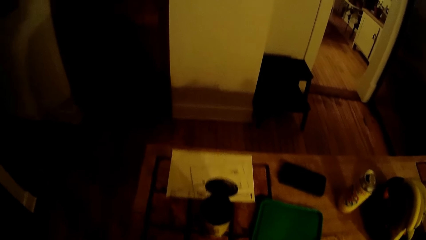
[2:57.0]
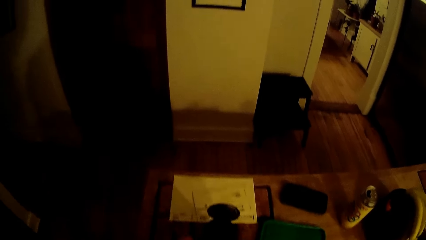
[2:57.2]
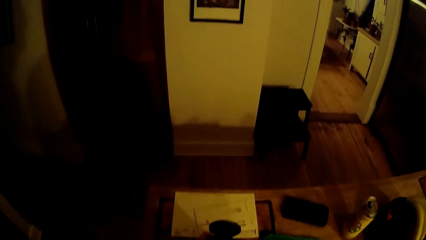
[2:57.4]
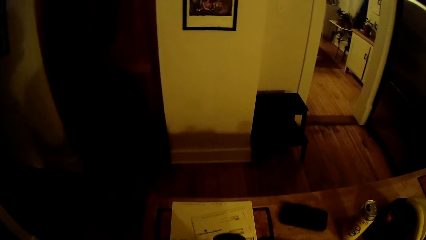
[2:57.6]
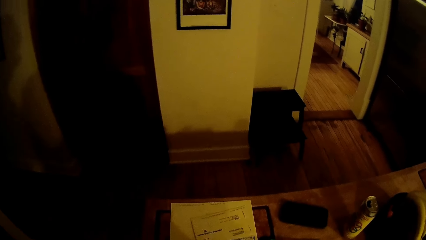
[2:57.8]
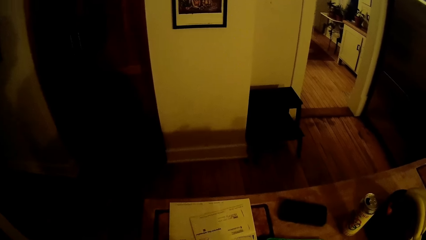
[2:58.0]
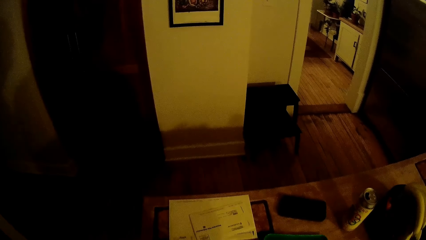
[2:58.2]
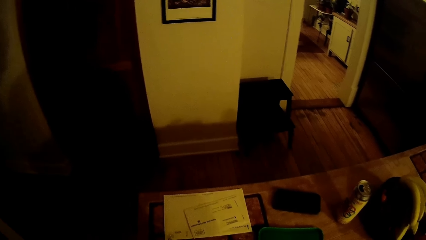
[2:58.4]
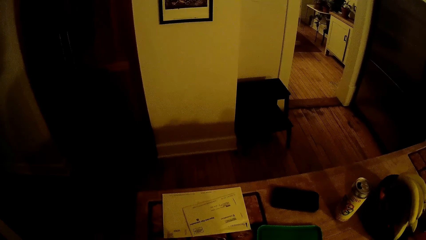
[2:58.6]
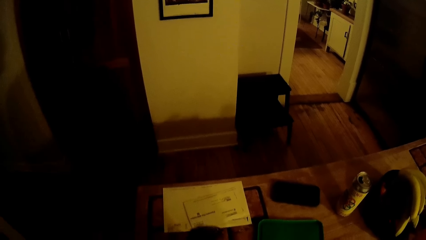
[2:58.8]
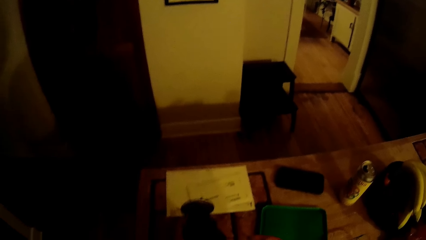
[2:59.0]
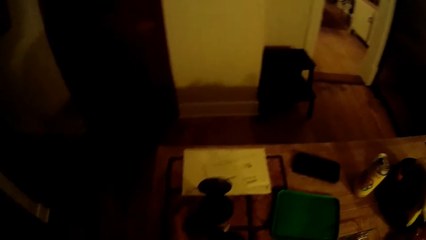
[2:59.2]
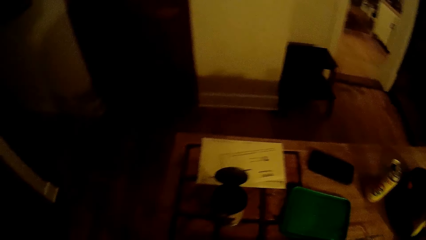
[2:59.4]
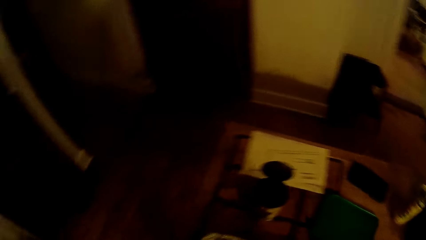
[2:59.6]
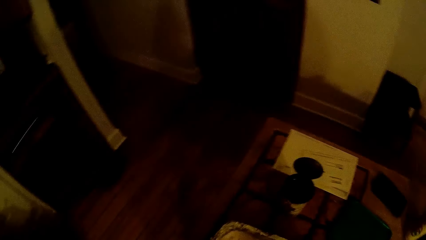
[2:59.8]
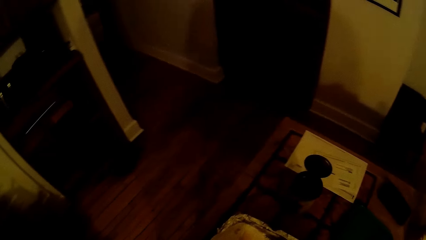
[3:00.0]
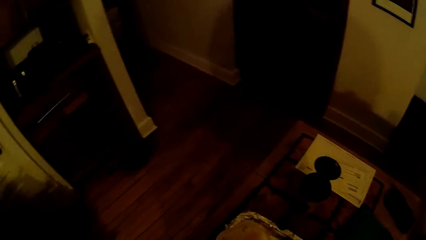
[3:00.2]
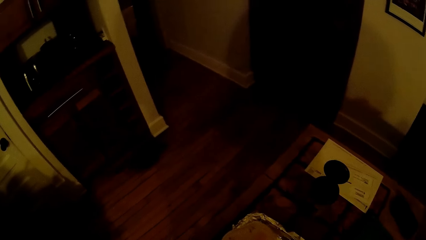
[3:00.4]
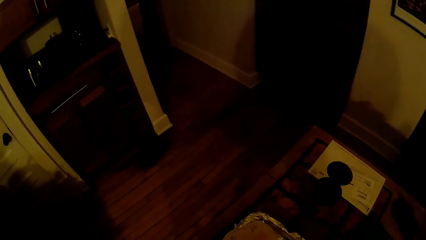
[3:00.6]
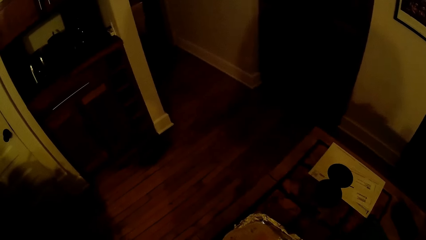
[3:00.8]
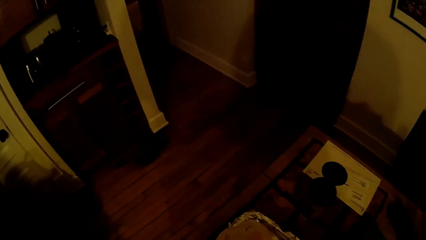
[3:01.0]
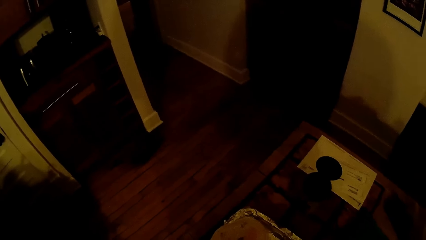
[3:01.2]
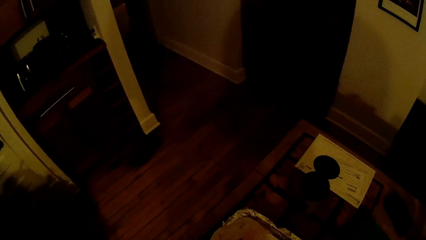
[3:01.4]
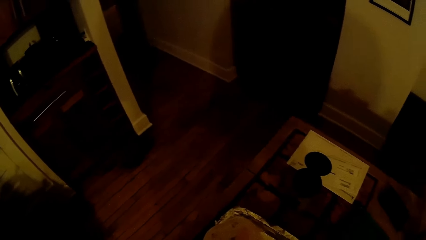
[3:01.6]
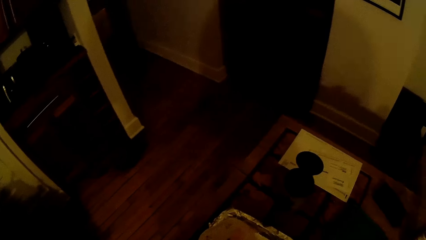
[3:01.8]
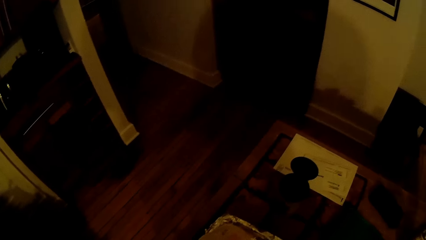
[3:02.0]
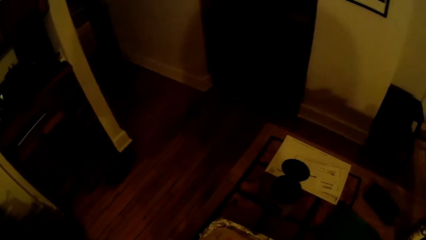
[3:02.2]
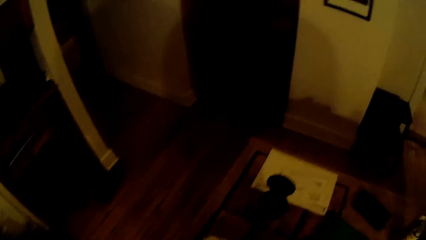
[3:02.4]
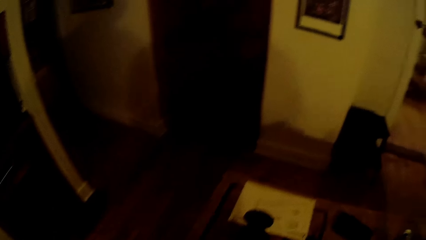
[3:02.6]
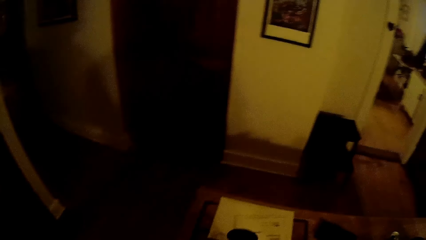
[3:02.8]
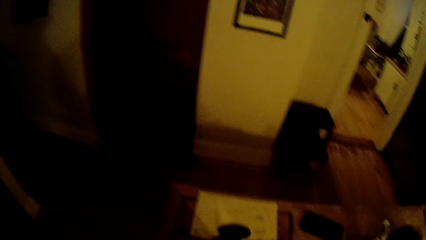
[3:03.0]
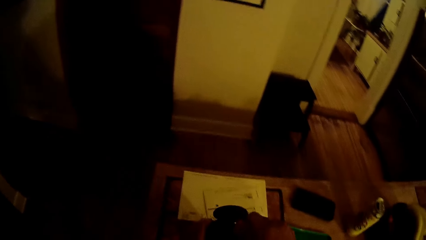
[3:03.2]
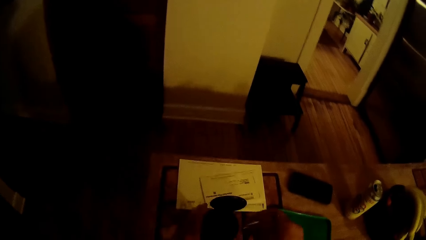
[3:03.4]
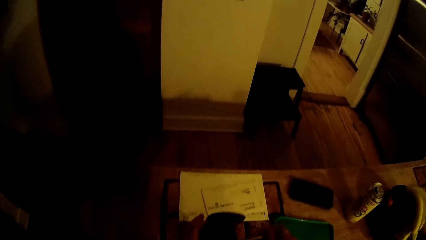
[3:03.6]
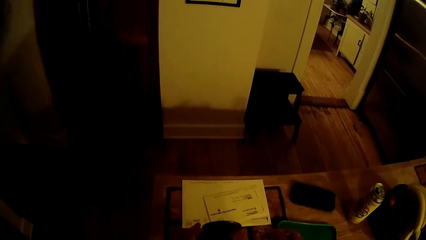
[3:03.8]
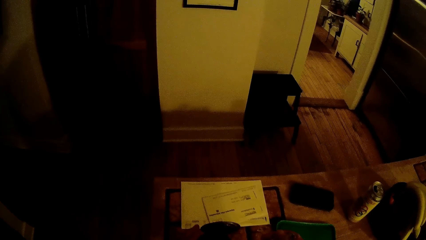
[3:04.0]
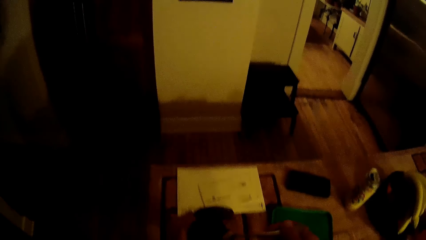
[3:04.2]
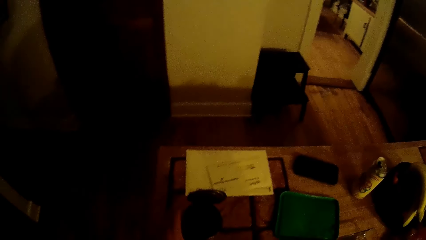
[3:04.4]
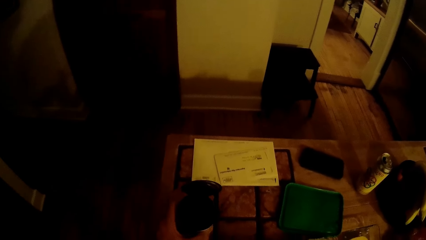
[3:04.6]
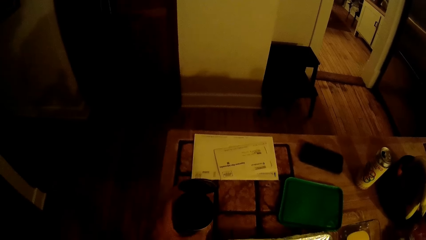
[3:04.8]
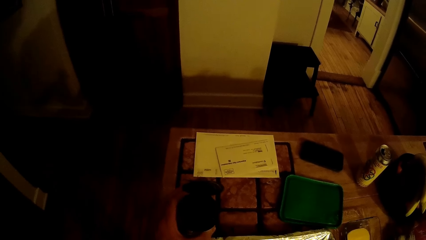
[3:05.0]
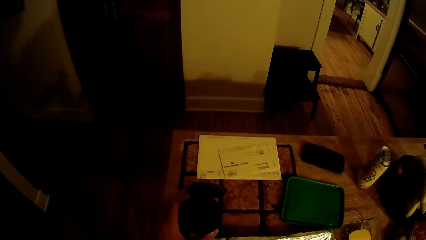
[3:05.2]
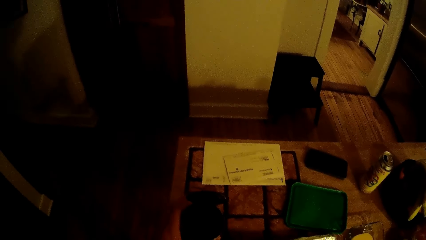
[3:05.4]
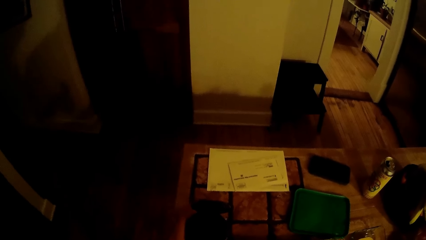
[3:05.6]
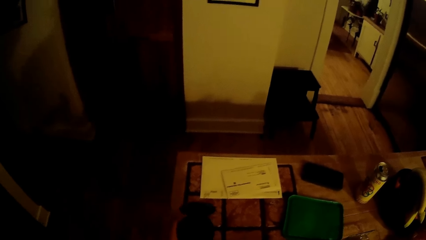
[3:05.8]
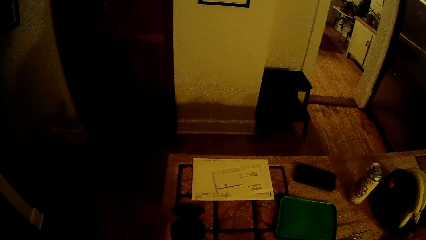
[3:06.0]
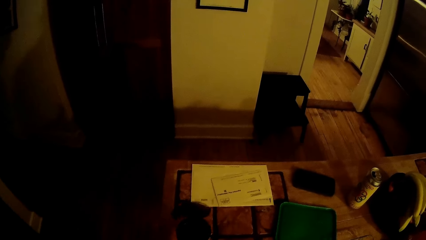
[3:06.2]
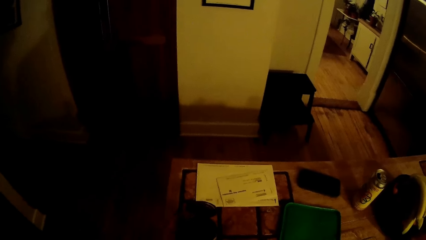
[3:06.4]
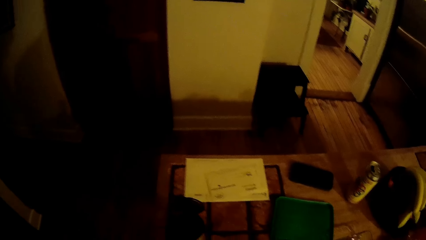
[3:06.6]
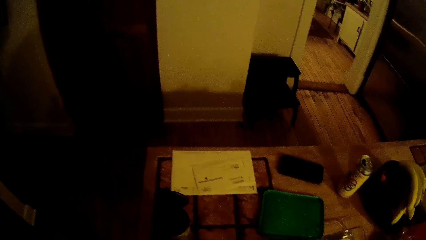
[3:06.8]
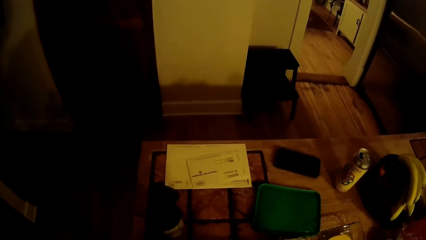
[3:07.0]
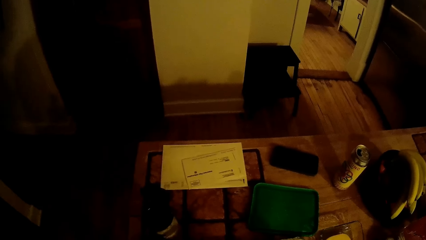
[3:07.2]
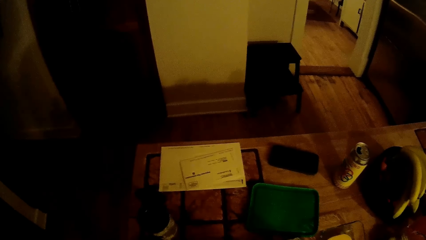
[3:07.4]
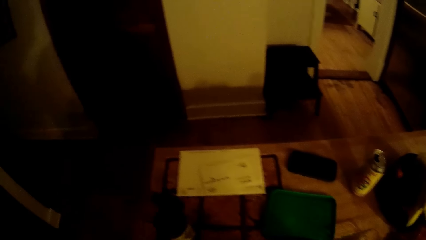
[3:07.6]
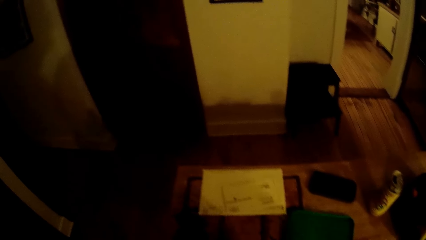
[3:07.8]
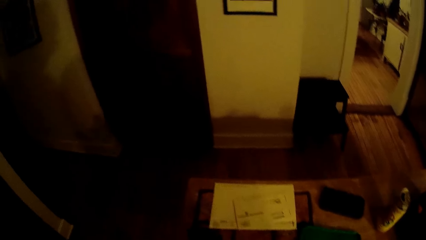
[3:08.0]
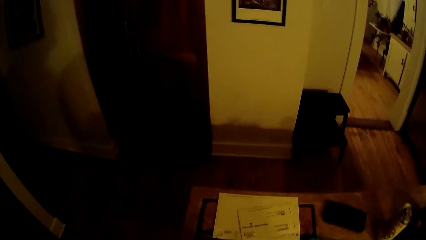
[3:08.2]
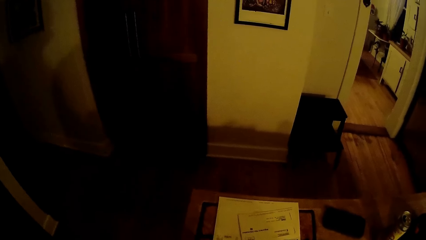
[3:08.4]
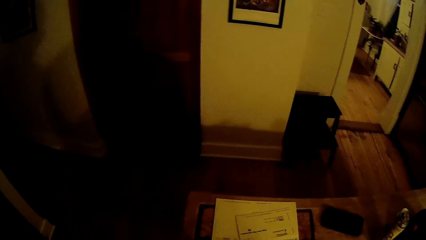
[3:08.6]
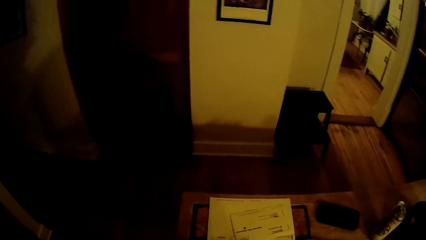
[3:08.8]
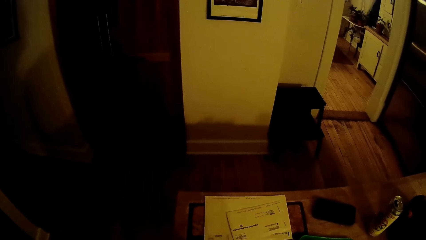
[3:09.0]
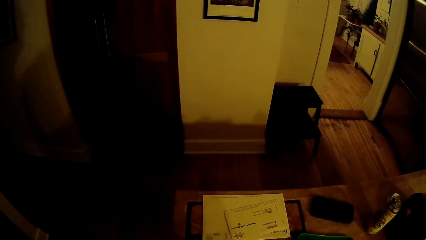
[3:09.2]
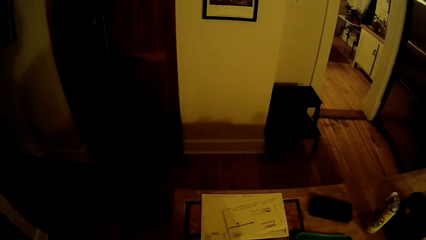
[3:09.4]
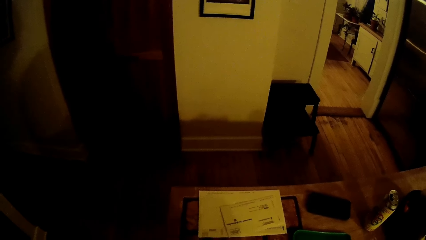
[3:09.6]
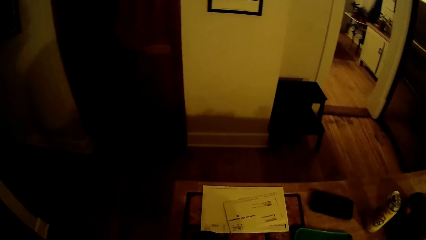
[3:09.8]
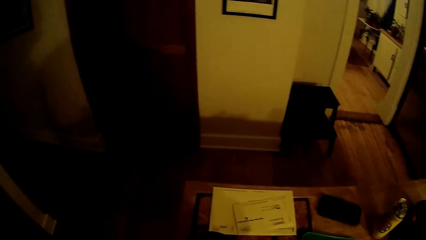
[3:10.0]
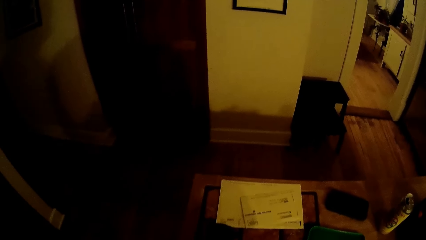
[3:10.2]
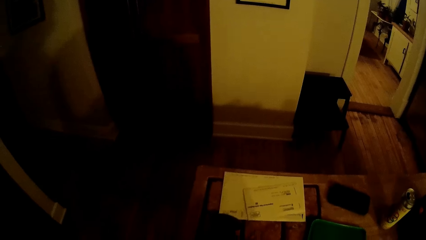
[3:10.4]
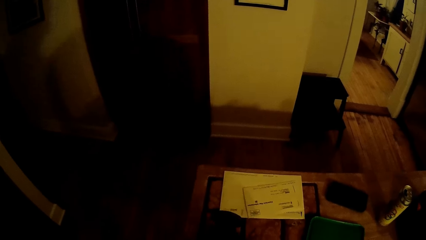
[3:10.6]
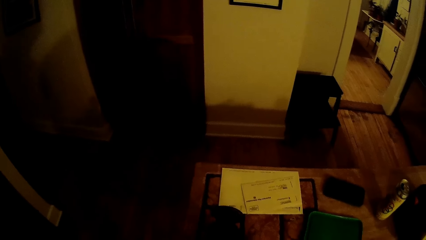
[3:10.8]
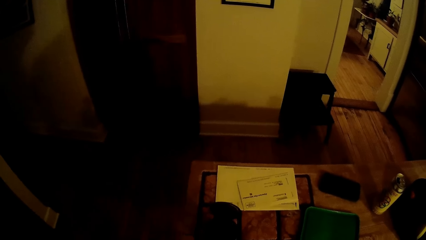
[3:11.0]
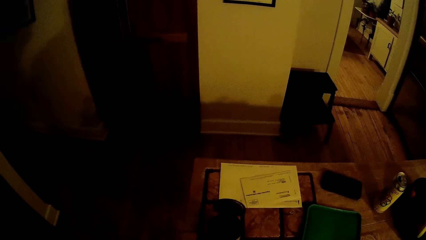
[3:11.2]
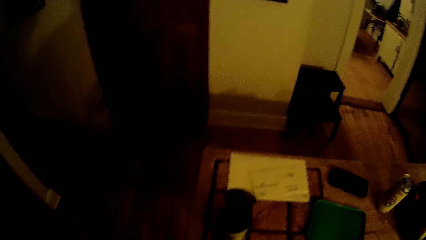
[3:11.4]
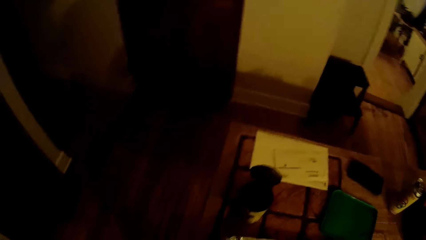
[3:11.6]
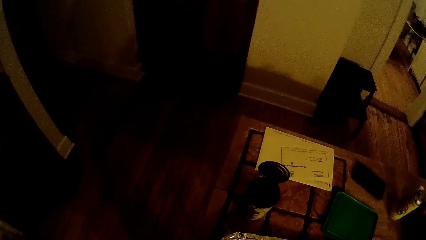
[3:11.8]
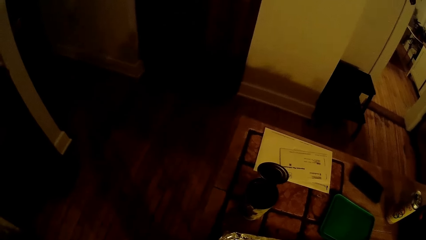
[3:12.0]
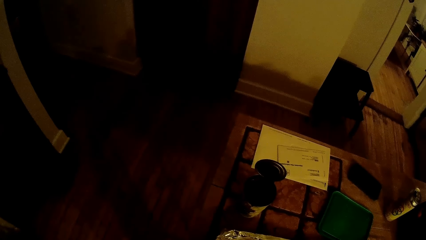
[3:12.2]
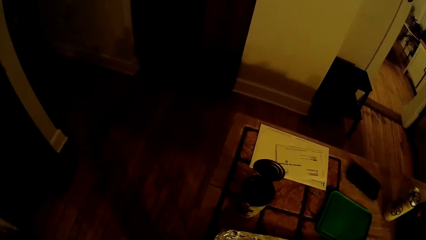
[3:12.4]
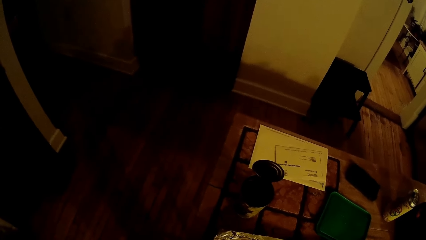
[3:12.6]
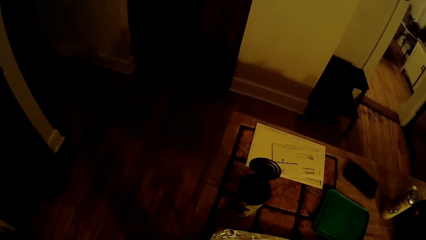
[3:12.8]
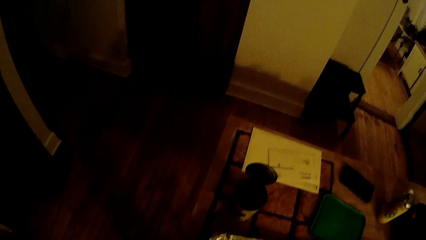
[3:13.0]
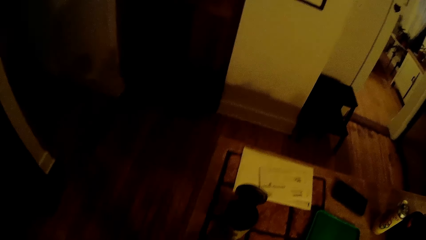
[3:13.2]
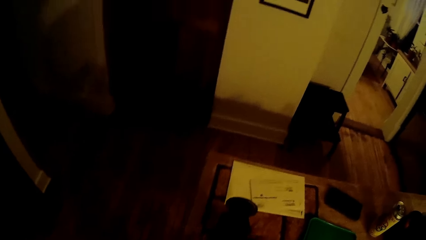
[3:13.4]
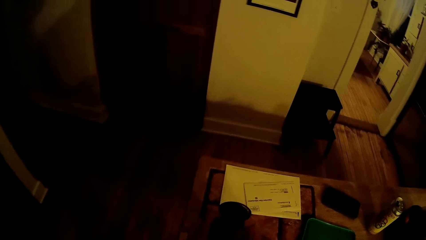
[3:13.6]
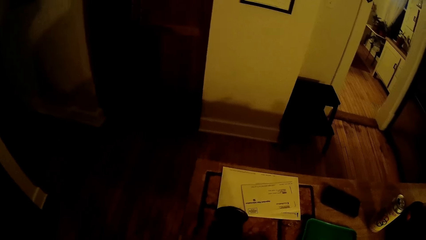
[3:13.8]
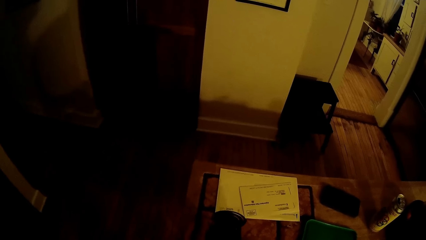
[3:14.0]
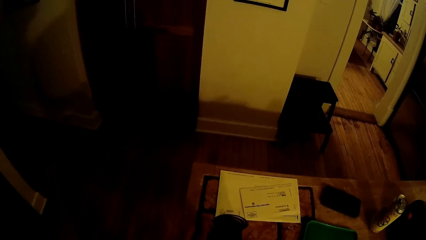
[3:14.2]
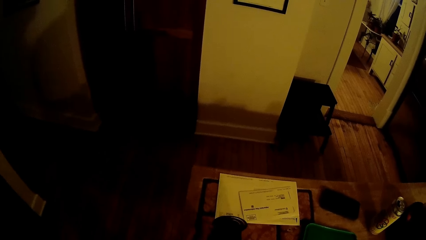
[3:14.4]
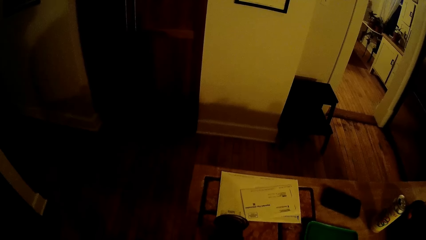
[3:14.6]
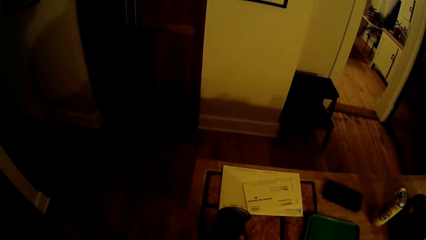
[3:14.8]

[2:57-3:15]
The camera wearer drops the container or metal tin on the table with his left hand. He moves the metal tin on the table. He looks around. He picks up the metal tin on the table. He holds the container with his left hand. He takes seasoning from the container with a spoon in his right hand. He drops the container on the table with his left hand. He looks around. He drops the container on the table with his left hand again. He adjusts the container on the table with his left hand.
